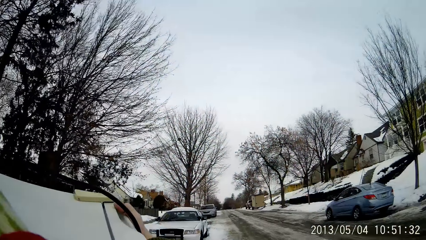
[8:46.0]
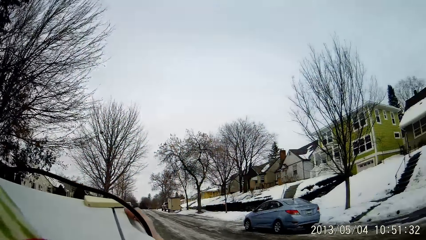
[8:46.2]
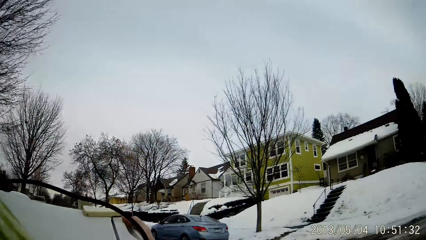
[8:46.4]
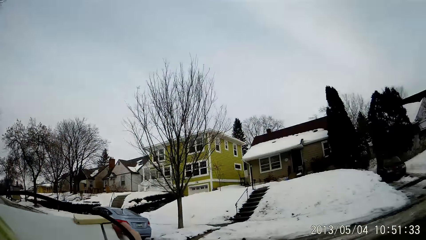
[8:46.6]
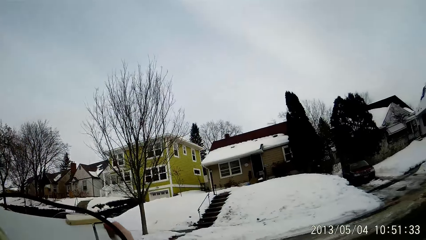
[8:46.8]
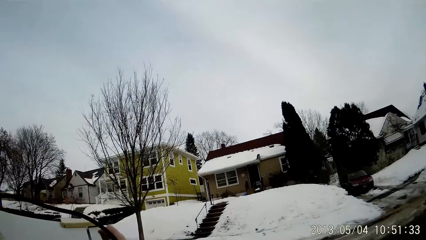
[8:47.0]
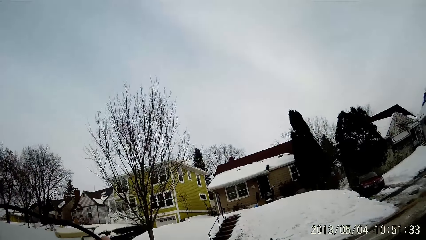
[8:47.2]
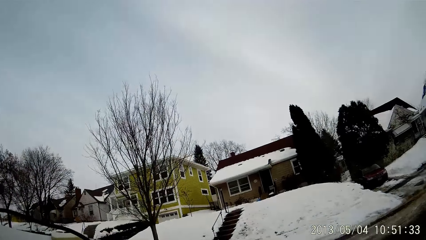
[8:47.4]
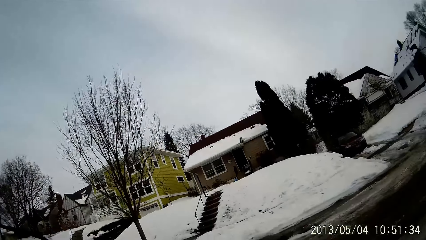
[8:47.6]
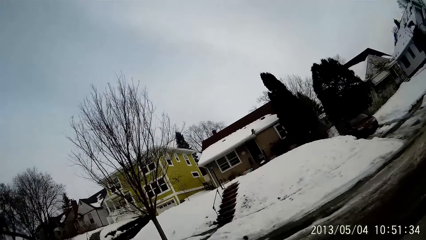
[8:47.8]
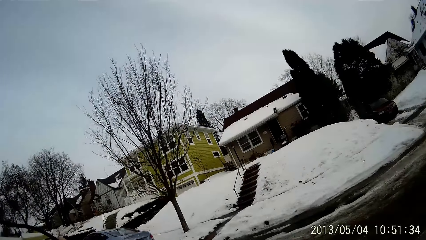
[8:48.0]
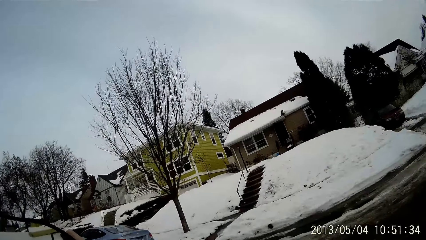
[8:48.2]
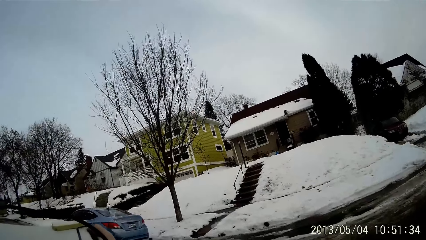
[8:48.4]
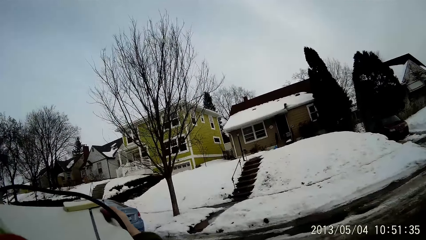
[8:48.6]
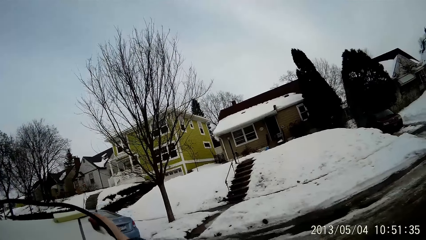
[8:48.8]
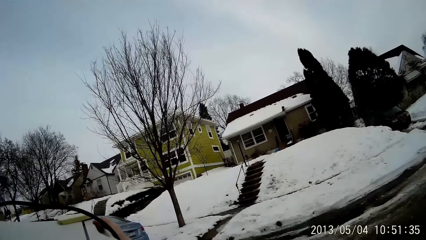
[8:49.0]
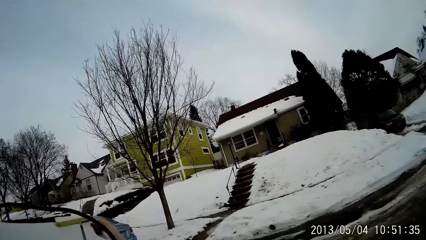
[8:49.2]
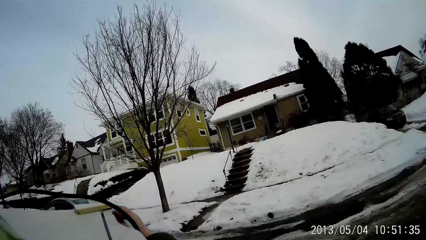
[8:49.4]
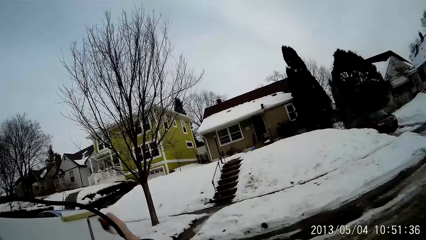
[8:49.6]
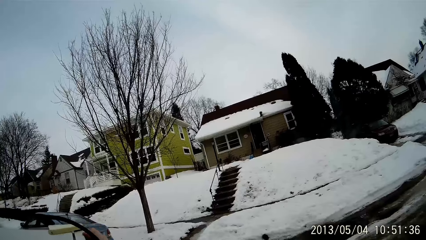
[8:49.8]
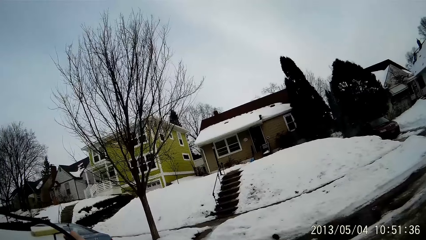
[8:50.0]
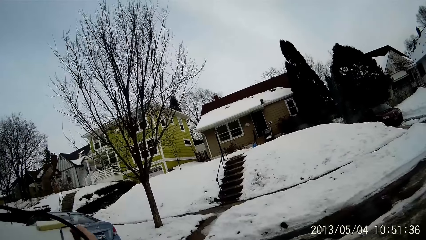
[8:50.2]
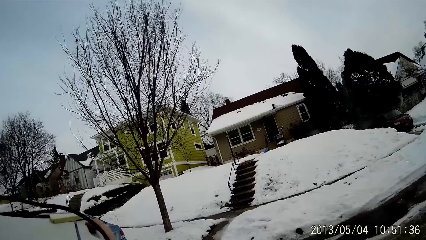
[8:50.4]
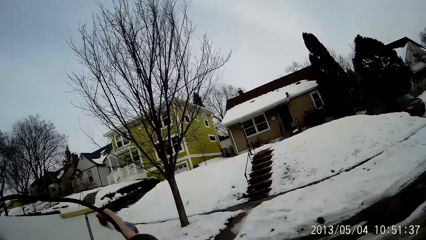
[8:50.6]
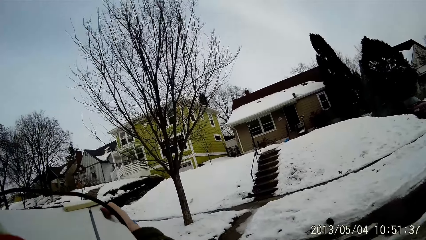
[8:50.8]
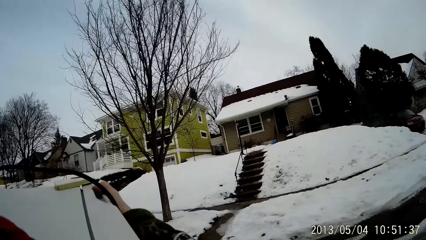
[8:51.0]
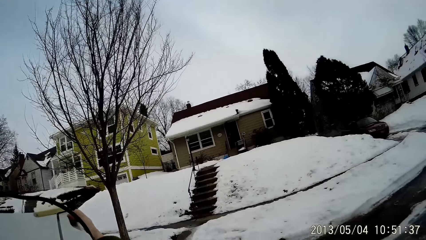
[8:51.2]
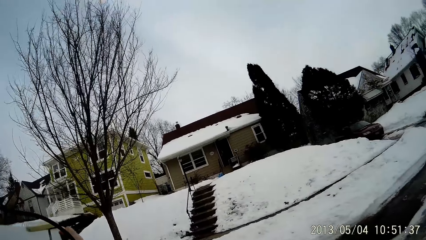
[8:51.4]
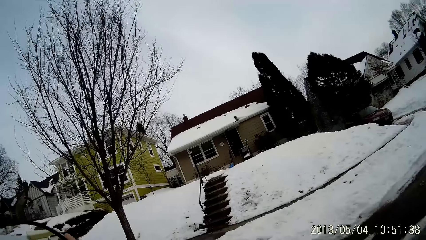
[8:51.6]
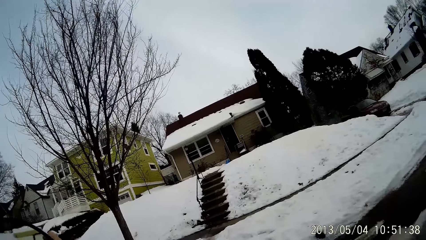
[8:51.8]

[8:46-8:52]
The camera wearer walks around.

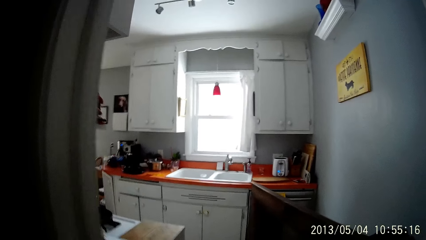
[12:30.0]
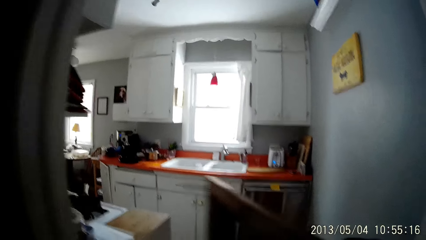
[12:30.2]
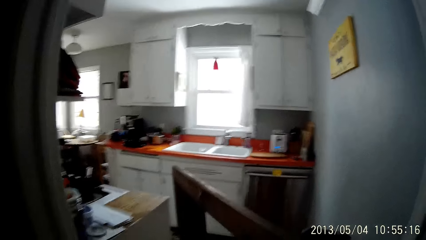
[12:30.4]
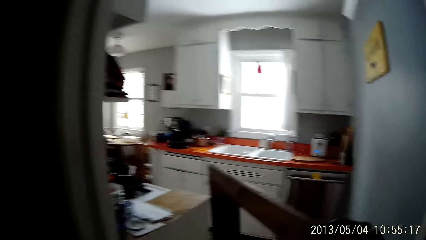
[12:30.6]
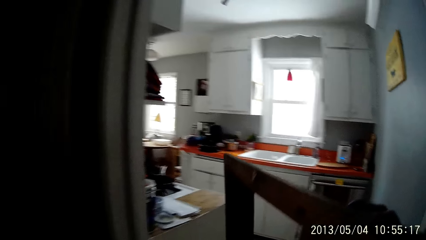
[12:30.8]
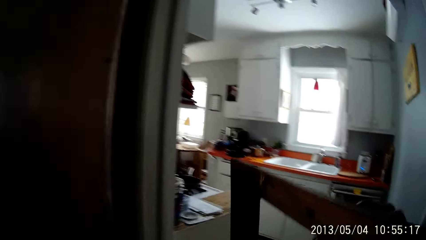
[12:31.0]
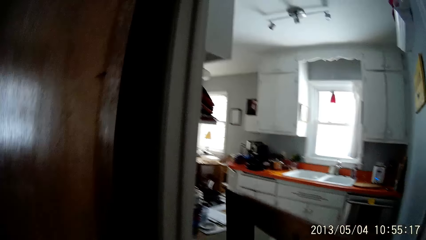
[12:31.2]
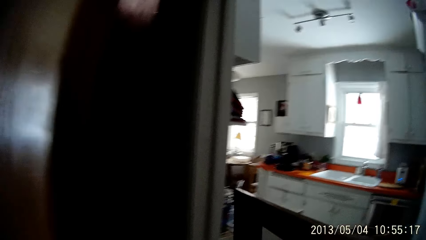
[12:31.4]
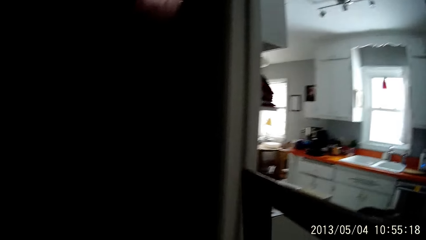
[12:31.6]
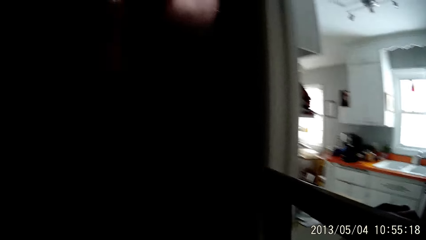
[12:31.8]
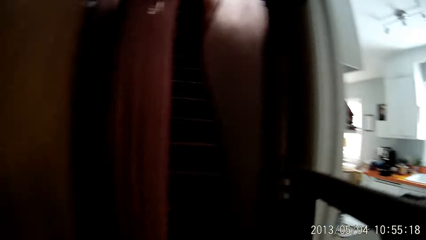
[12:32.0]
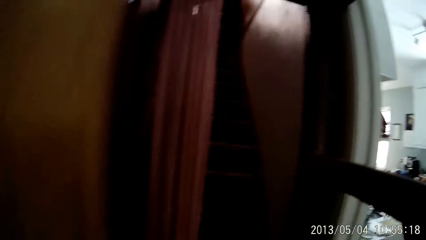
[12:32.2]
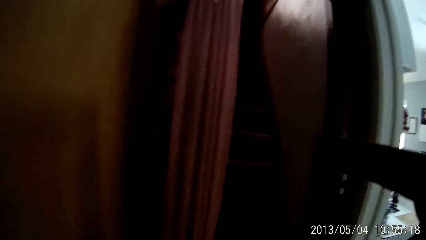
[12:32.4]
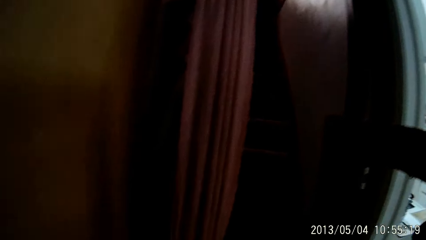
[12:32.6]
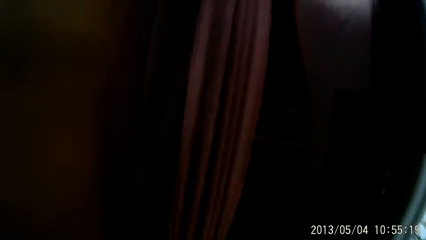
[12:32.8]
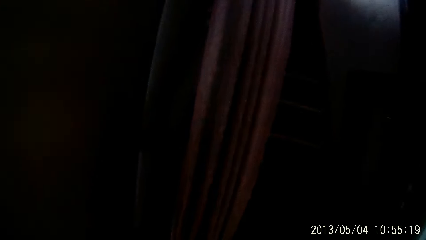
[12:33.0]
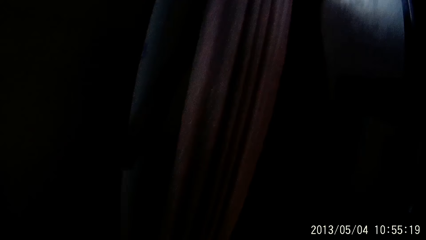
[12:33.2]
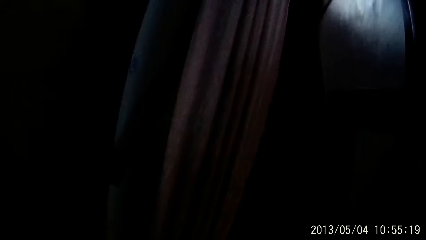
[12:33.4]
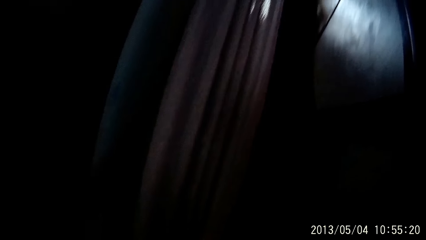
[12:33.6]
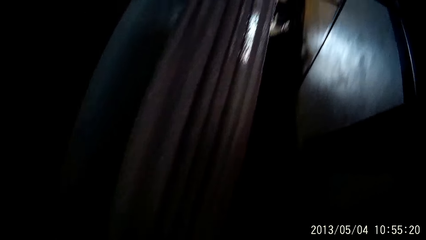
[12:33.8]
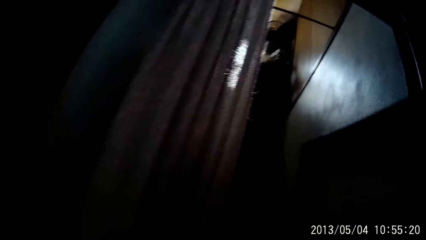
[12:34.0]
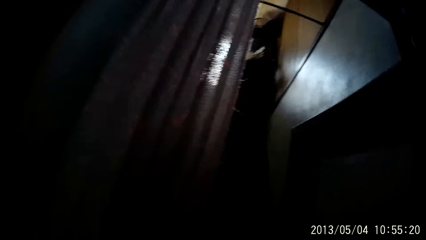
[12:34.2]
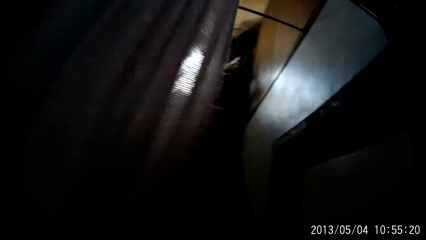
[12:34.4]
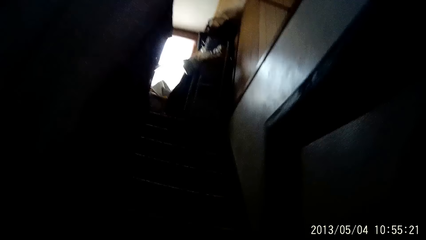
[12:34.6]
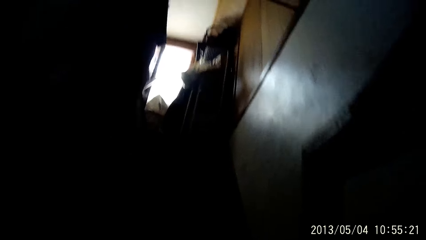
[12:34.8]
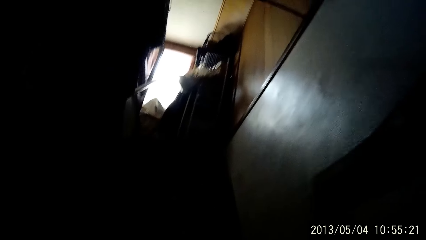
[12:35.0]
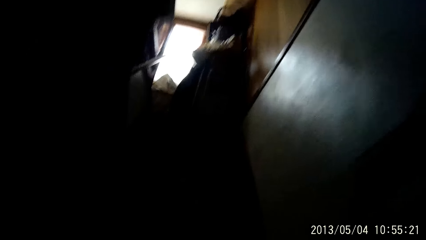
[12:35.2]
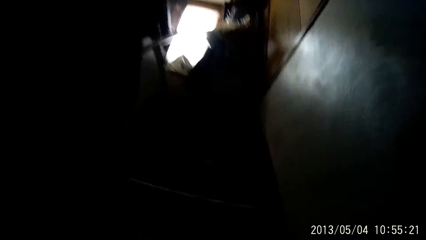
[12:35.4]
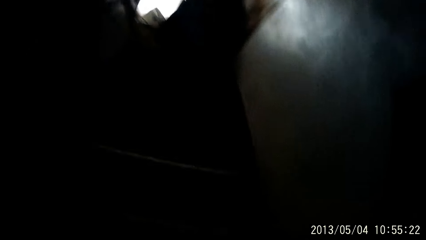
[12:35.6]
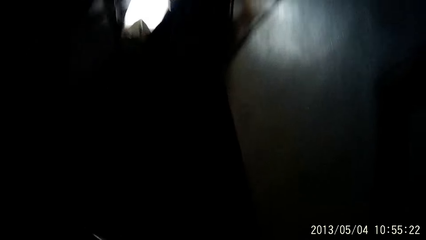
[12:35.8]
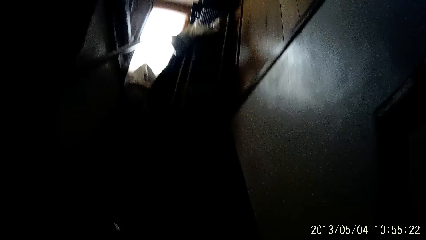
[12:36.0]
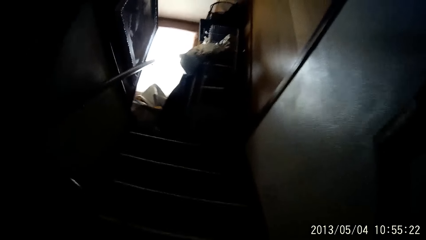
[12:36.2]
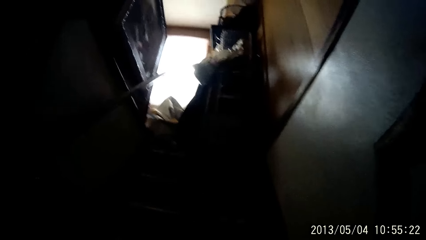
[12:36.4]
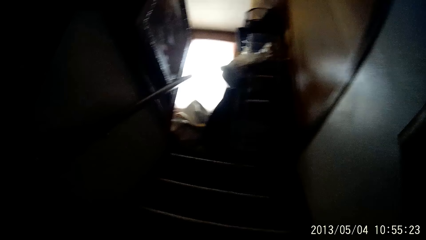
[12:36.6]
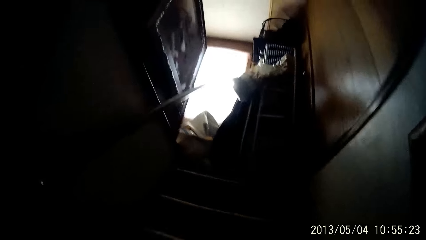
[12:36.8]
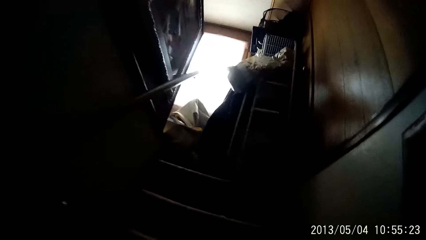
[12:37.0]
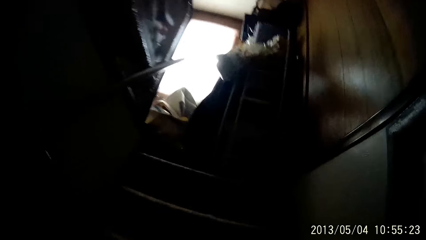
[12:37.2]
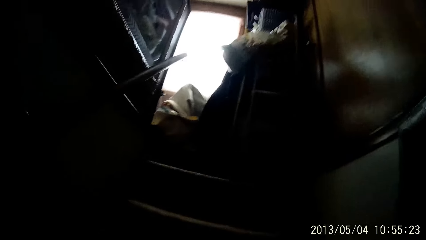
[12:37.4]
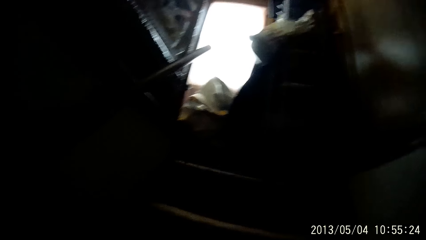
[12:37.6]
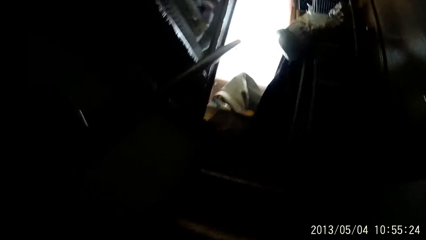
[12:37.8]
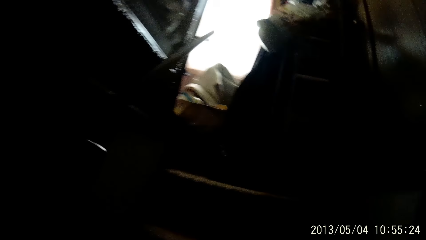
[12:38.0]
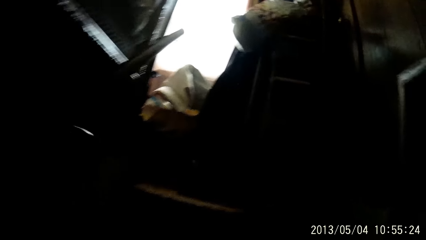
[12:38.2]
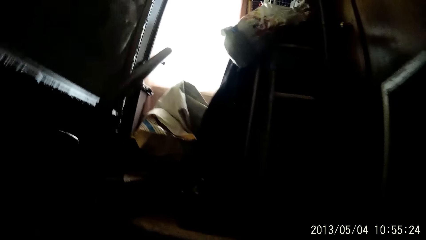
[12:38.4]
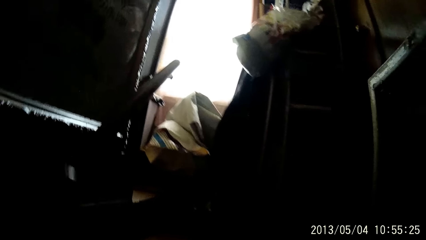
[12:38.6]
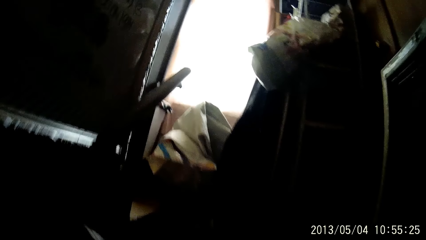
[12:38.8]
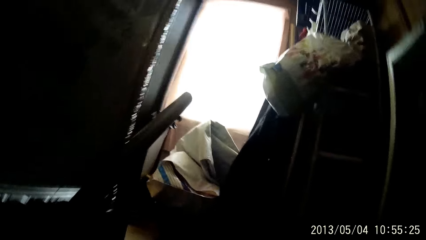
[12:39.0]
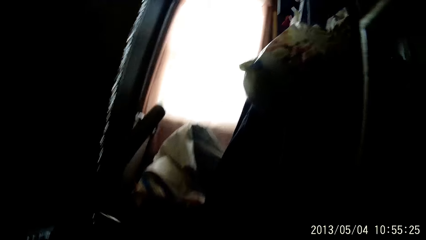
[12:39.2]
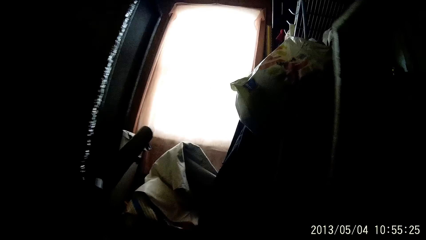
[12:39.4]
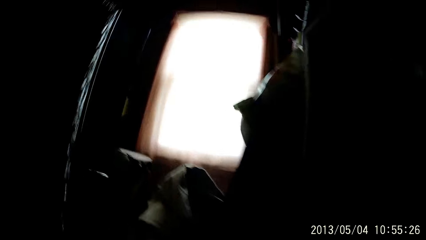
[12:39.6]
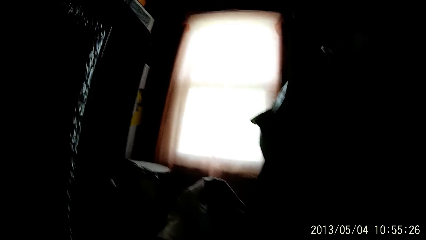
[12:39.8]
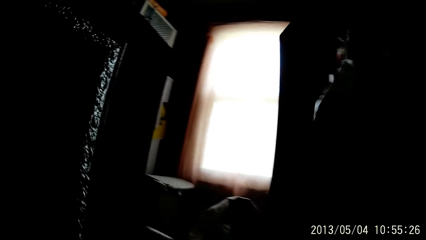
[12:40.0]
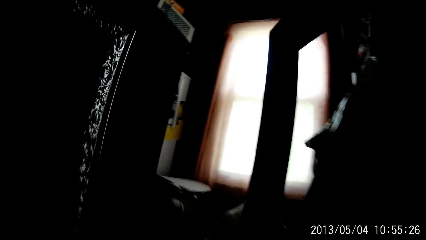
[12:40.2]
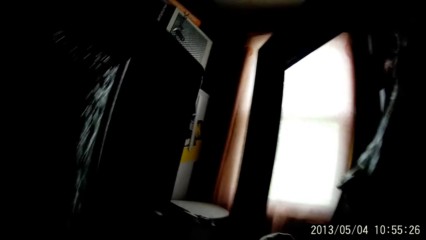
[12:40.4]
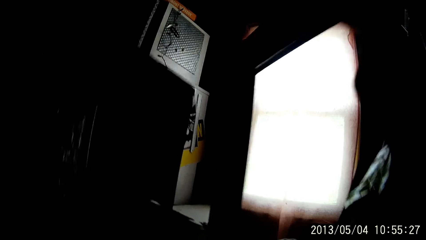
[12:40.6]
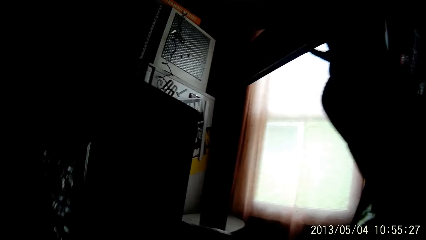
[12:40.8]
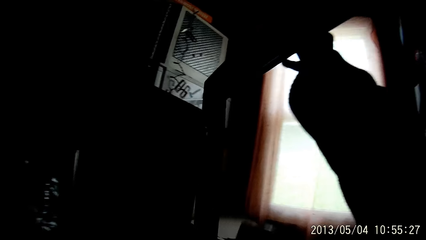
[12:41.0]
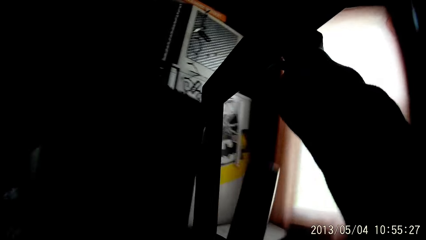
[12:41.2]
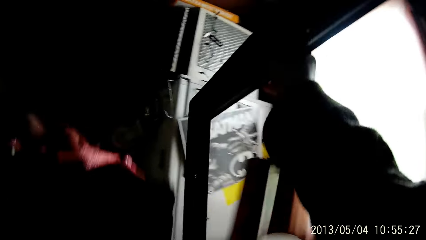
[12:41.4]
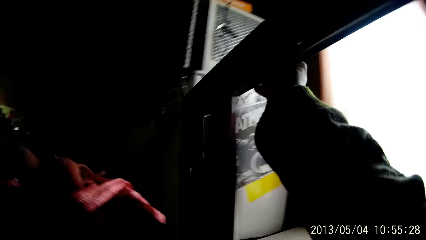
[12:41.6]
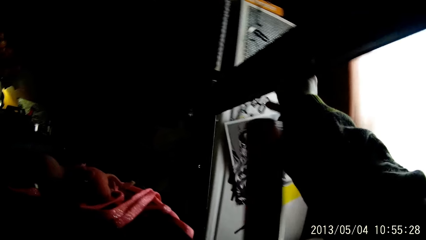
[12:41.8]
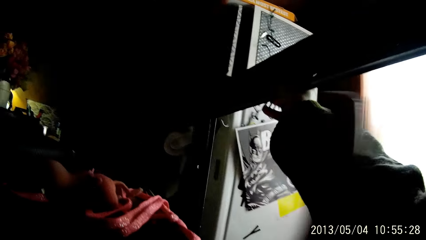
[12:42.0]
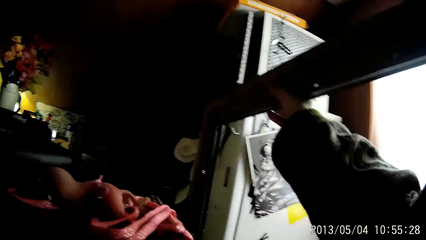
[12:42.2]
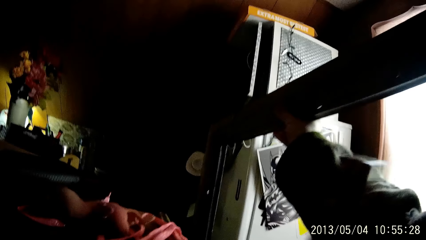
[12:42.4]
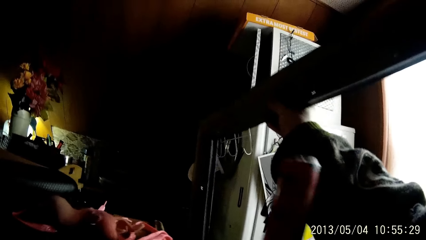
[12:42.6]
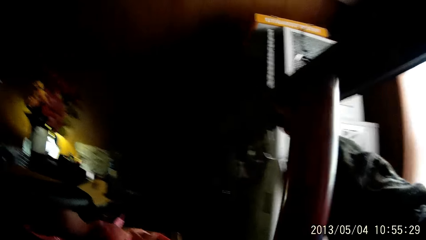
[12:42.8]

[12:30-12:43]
The camera wearer opens a store room door with her left hand. She enters the store room. She walks up a flight of stairs.
